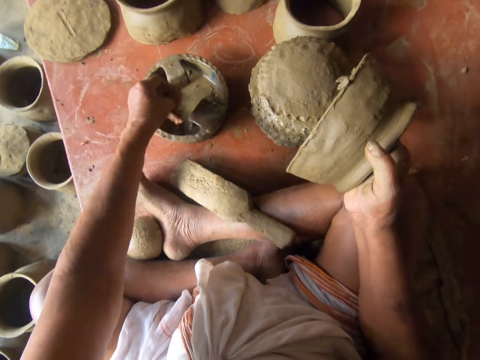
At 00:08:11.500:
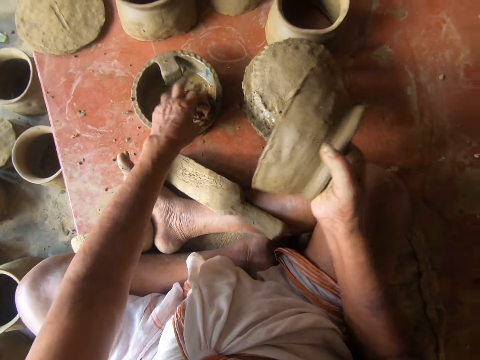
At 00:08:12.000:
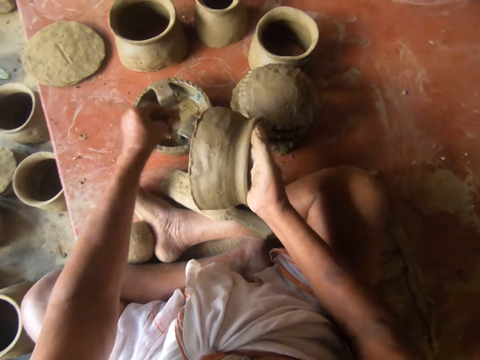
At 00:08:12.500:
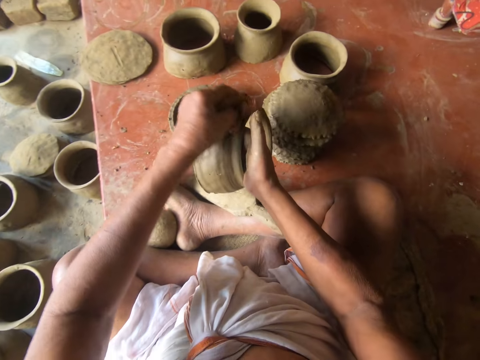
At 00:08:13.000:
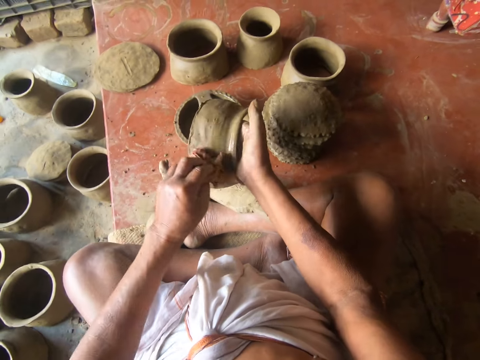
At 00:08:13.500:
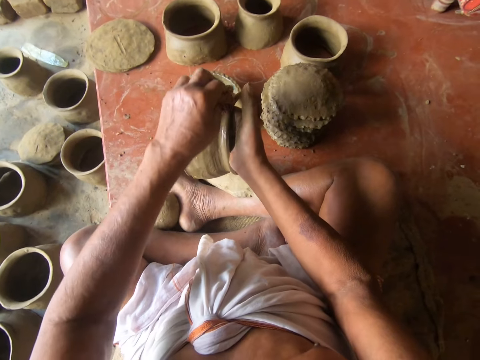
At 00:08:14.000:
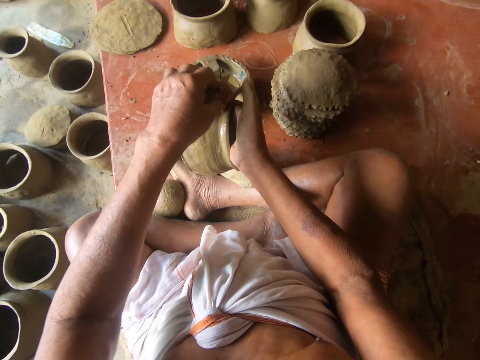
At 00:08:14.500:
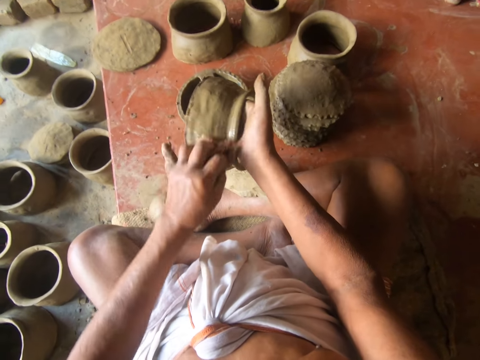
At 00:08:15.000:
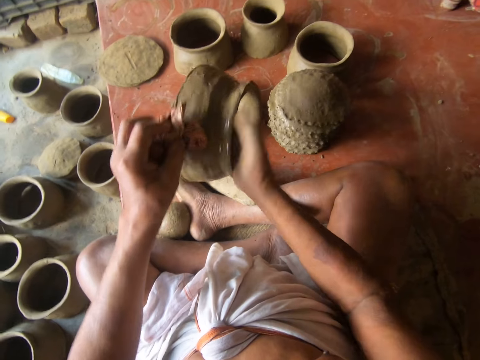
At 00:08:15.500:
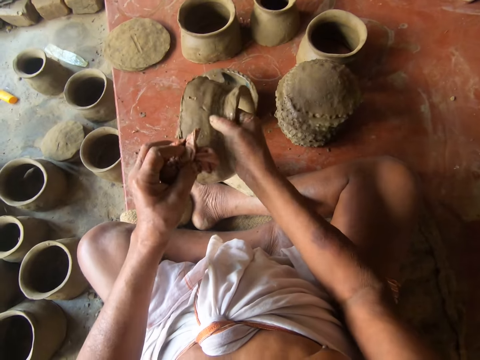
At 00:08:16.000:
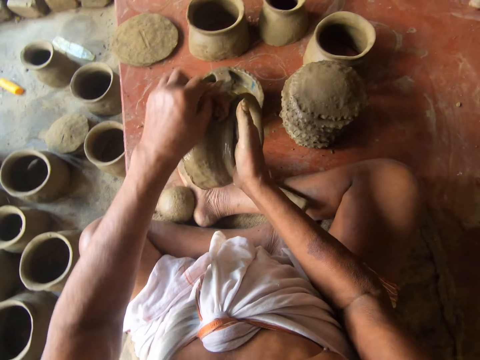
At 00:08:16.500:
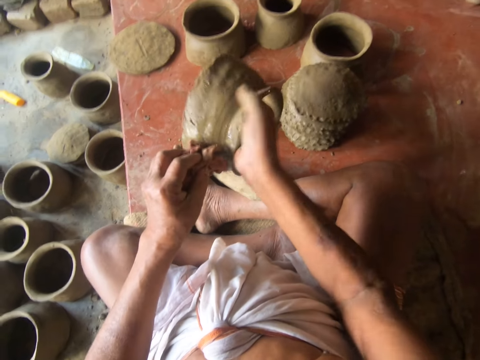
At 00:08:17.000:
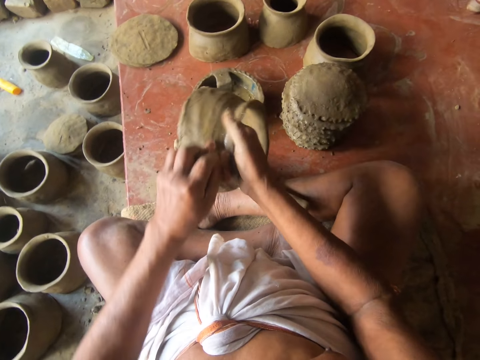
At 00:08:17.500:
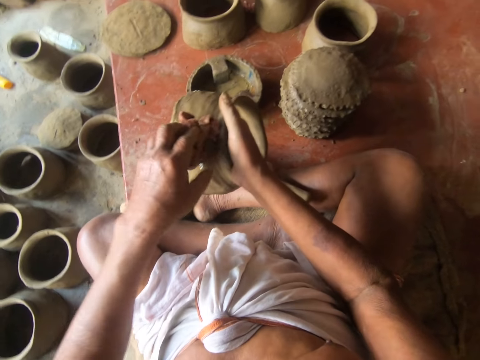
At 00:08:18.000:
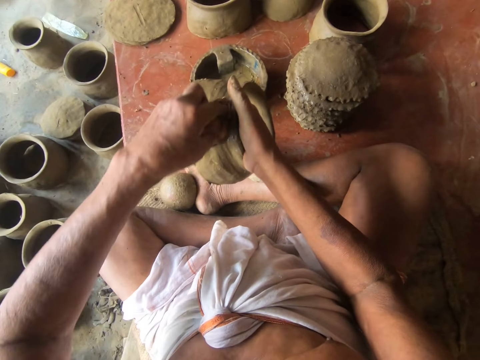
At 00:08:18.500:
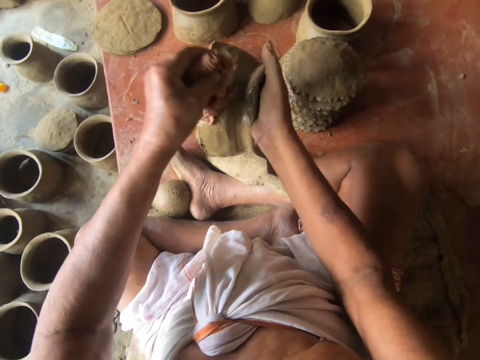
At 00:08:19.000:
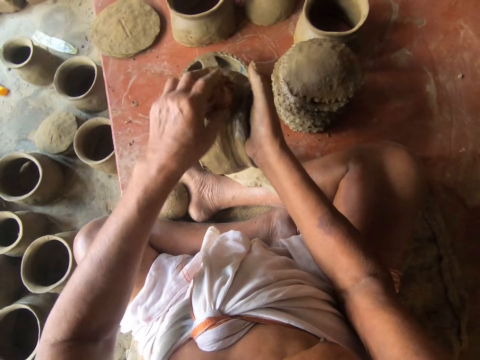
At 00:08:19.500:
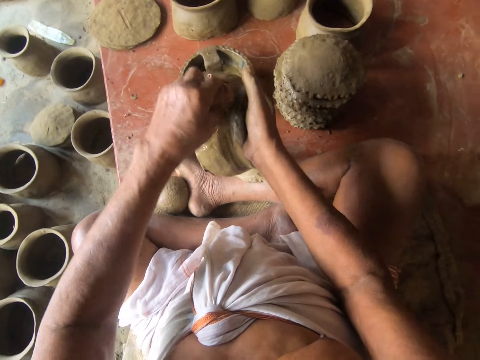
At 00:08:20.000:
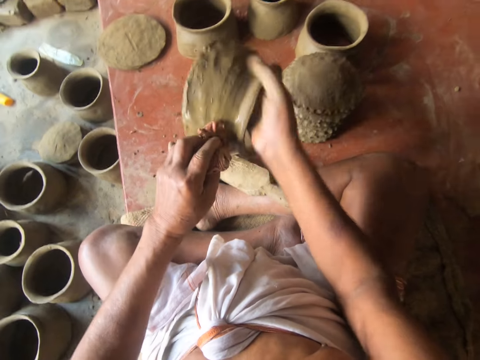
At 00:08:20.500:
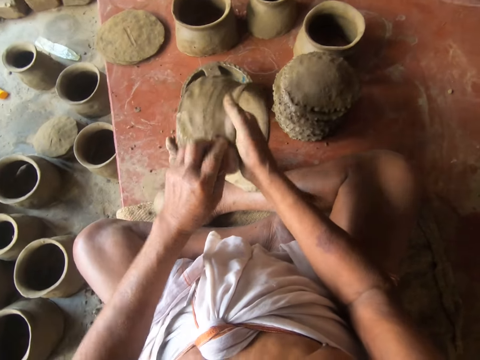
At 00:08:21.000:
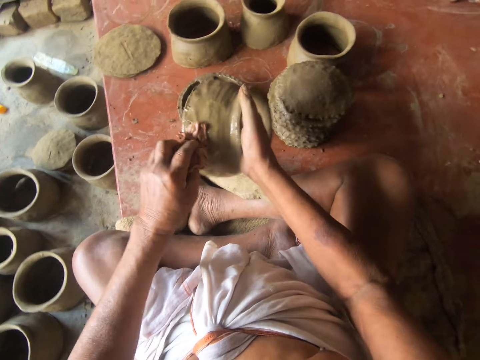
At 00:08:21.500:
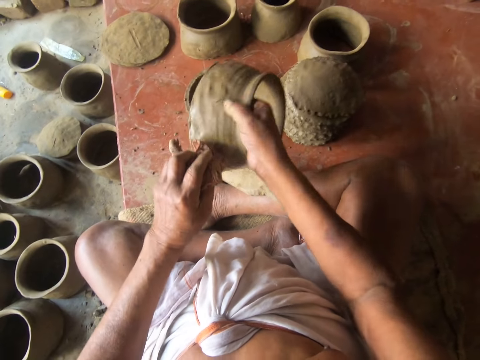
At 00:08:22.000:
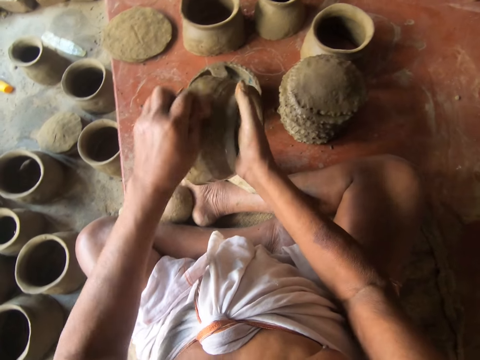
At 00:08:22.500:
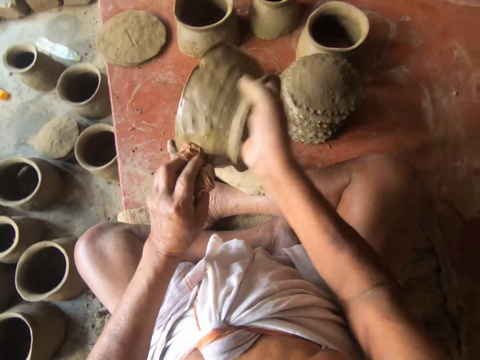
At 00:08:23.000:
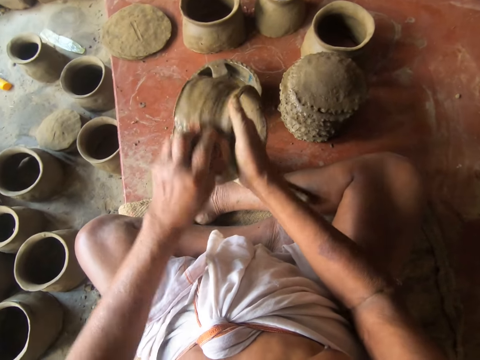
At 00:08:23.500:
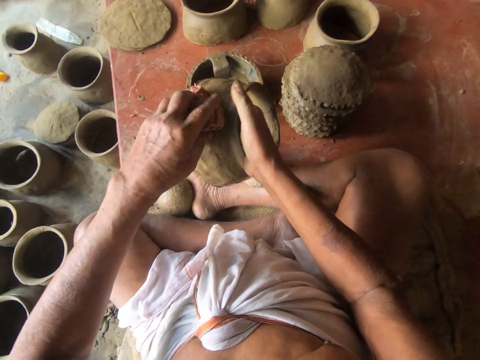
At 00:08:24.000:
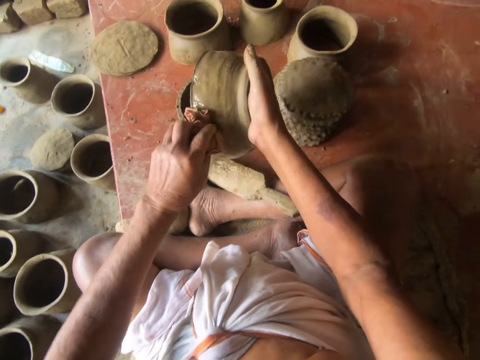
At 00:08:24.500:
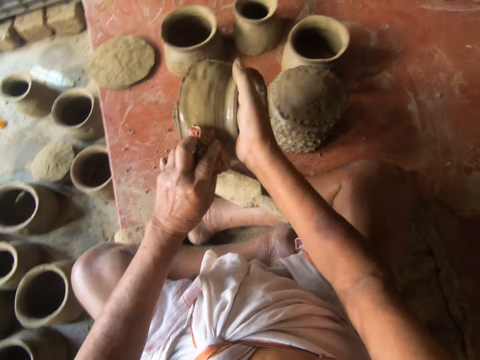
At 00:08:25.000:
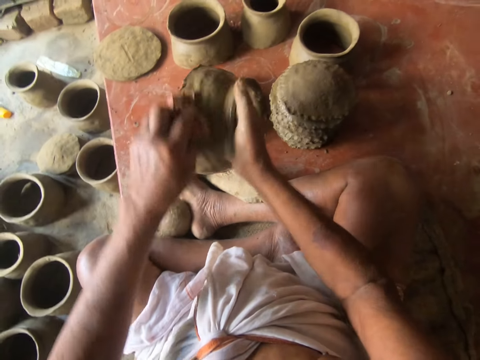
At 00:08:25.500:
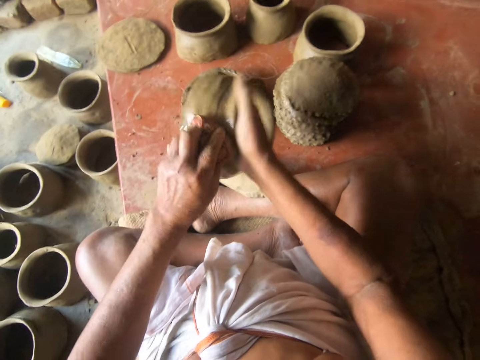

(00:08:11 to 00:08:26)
The camera wearer places the piece of cloth in water in a bowl. They wipe the mold or pot piece with the cloth and water.

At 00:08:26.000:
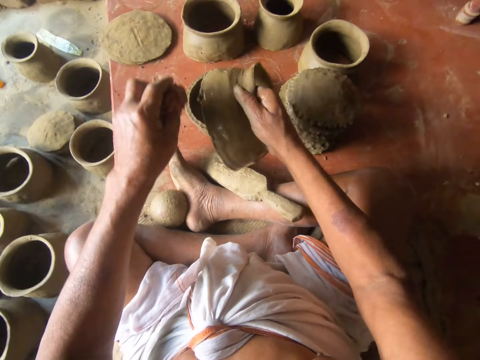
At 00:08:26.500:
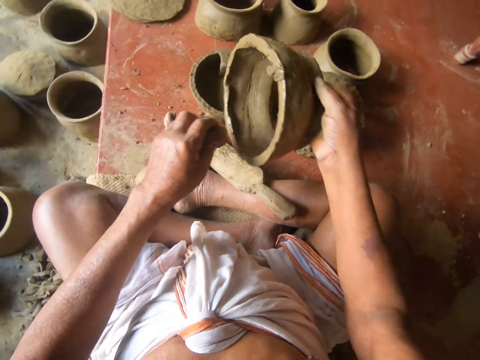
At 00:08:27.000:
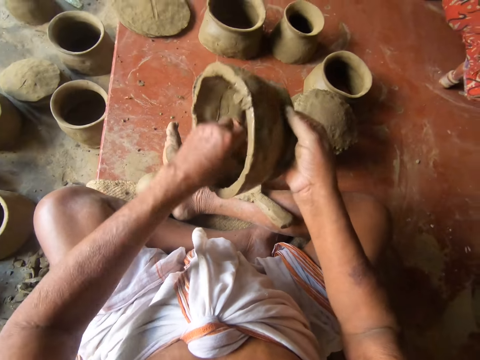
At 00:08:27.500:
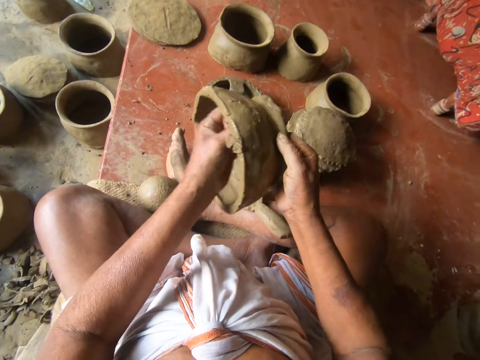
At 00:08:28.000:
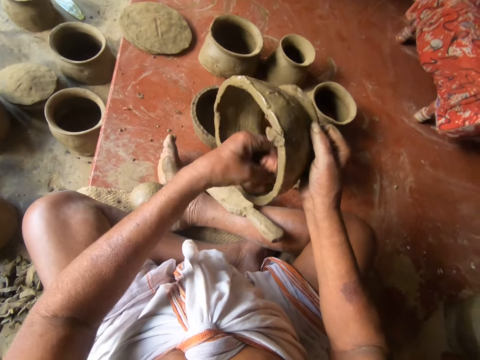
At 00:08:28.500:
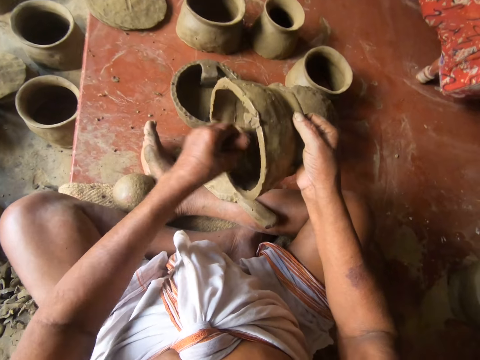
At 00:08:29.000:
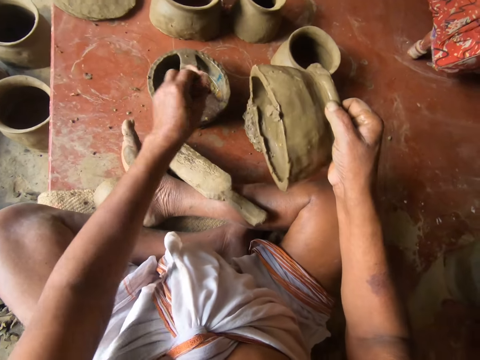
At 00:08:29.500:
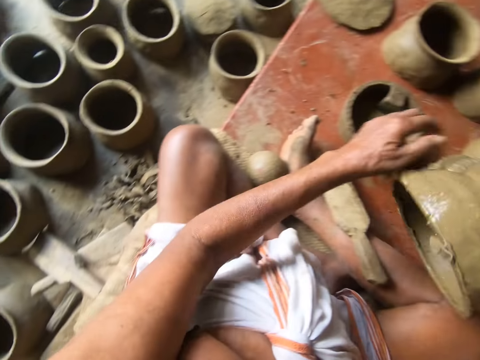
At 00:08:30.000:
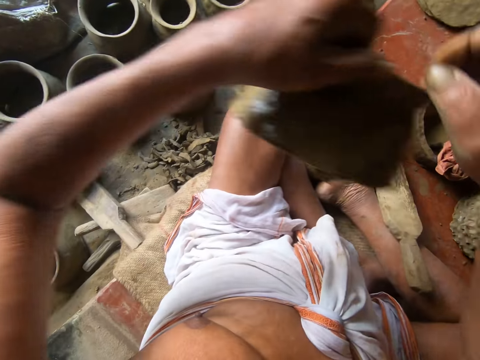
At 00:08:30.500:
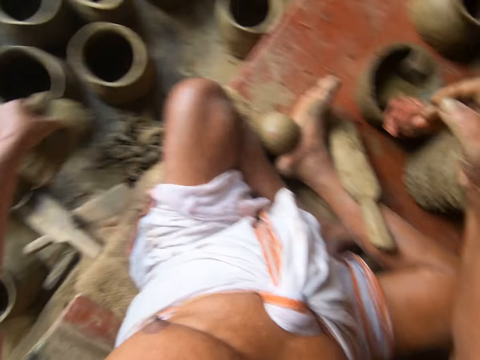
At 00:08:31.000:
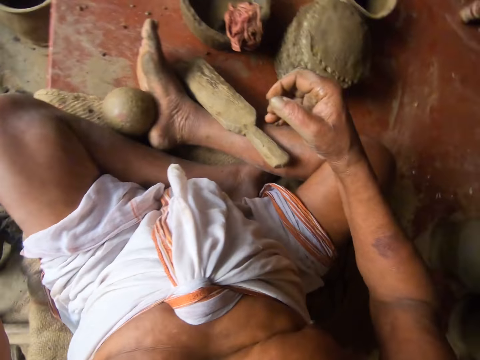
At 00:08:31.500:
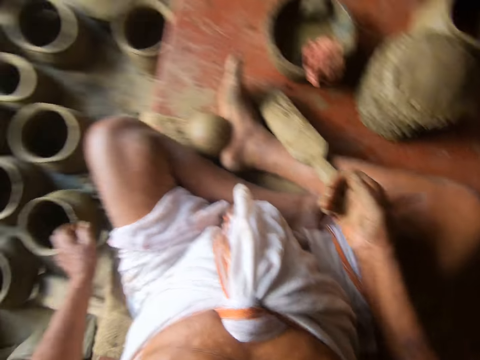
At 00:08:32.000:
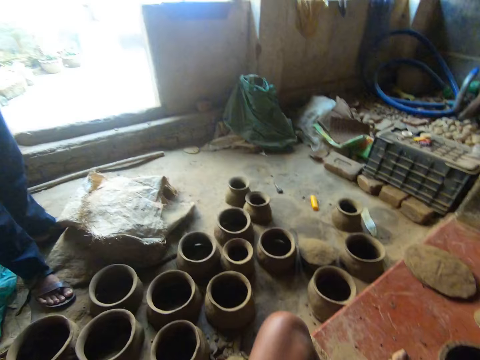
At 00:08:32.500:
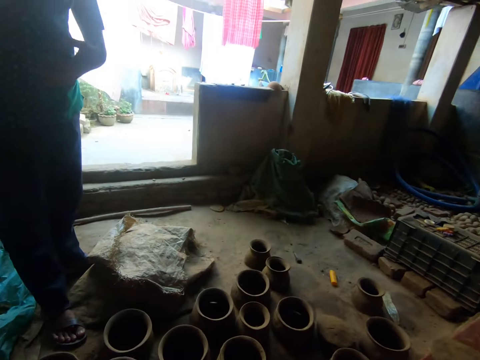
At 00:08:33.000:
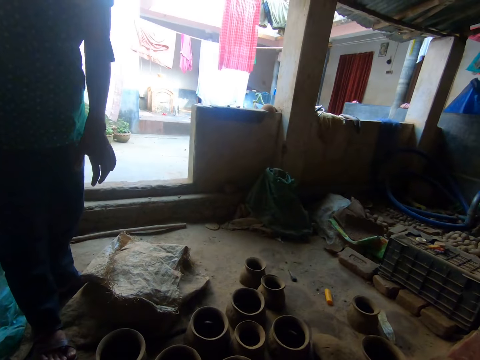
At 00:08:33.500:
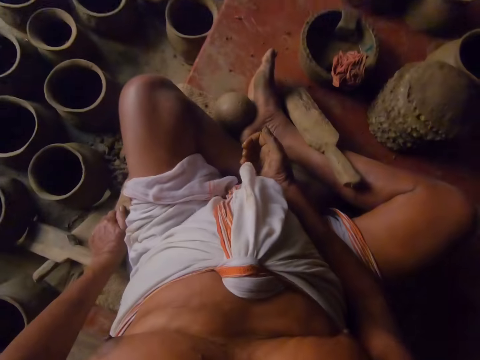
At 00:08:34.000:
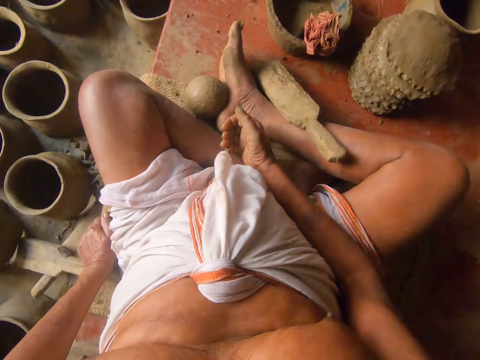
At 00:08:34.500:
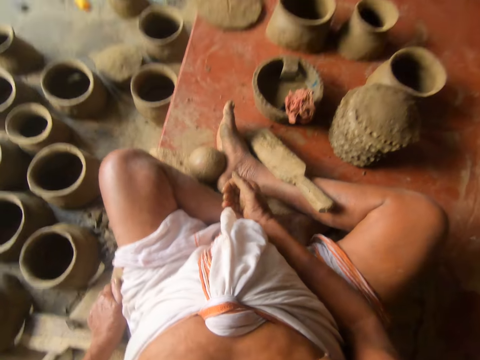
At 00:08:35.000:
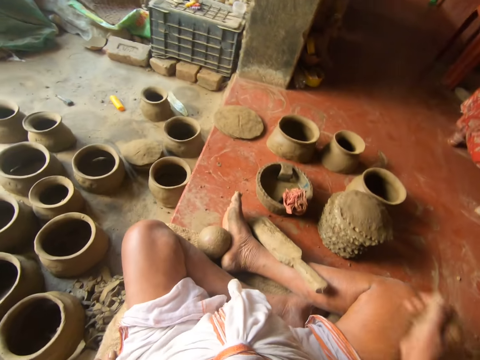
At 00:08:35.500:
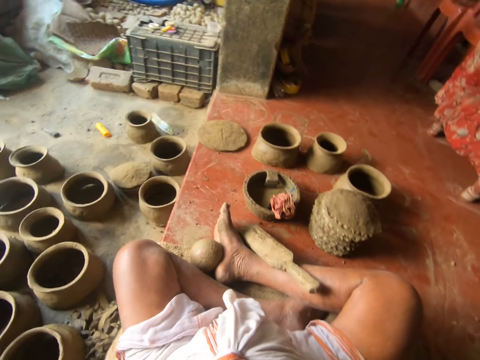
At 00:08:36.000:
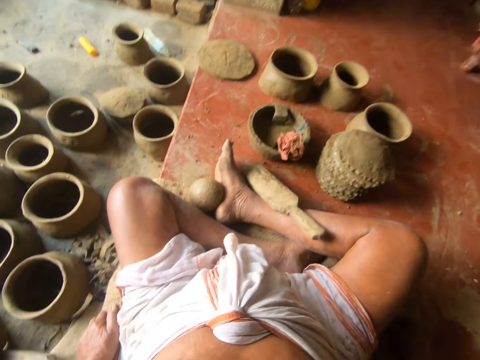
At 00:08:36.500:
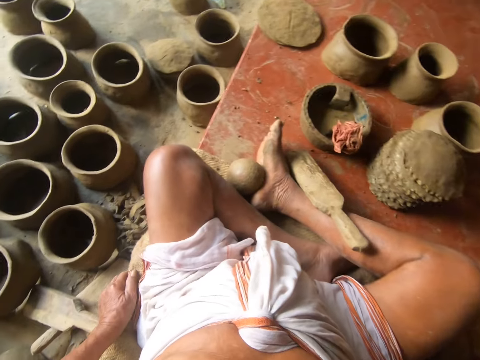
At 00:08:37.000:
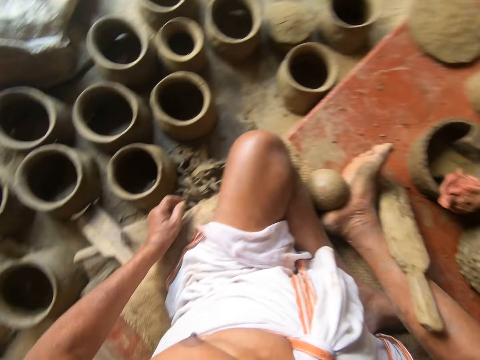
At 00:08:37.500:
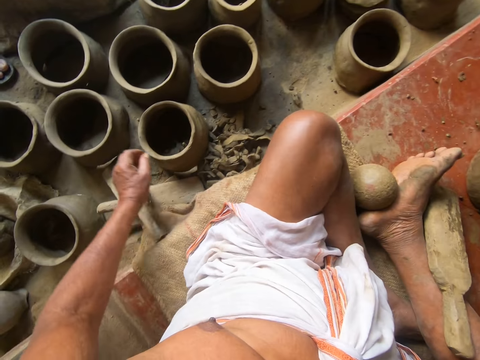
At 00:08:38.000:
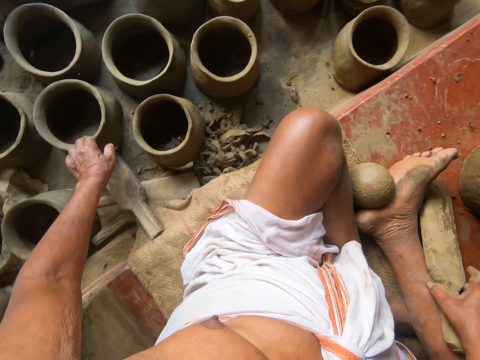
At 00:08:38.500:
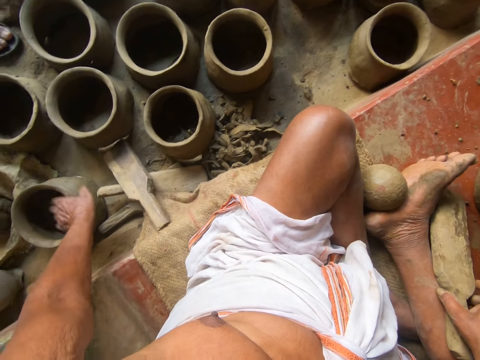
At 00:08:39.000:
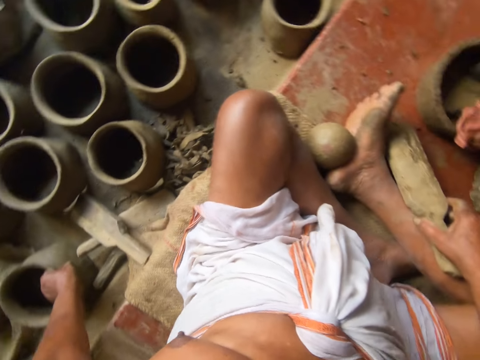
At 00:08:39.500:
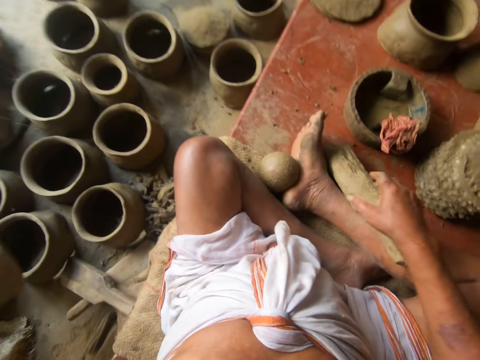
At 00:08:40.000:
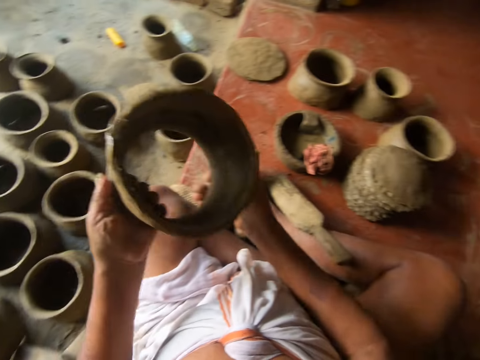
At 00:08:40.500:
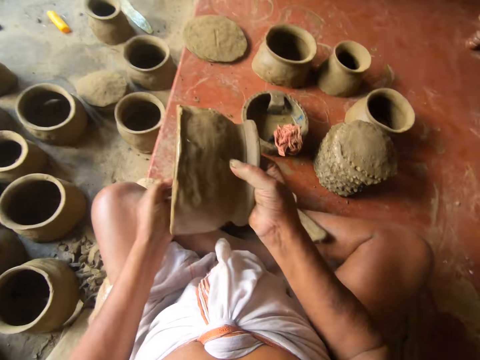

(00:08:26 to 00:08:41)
The camera wearer drops the cloth in a bowl. They put the mold down. A man converses with the camera wearer. The camera wearer picks up another mold with the left hand.
